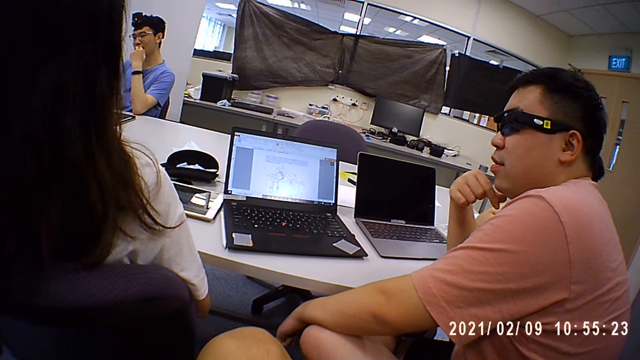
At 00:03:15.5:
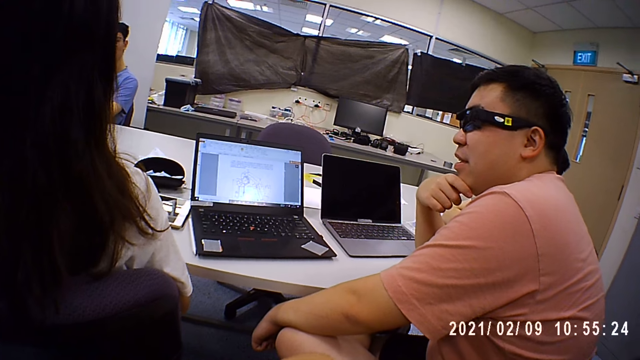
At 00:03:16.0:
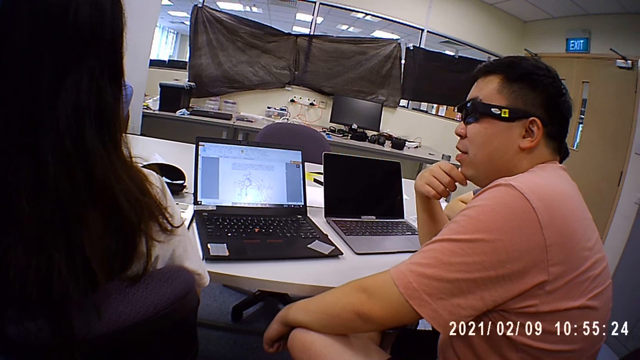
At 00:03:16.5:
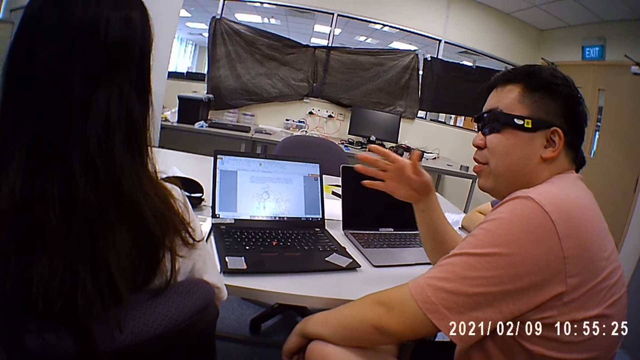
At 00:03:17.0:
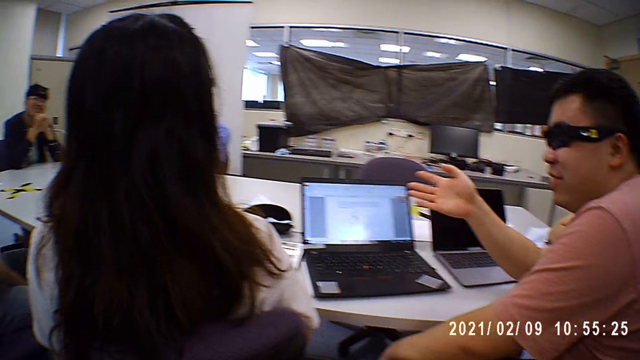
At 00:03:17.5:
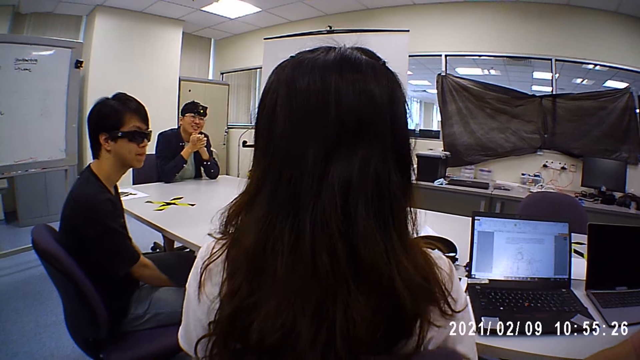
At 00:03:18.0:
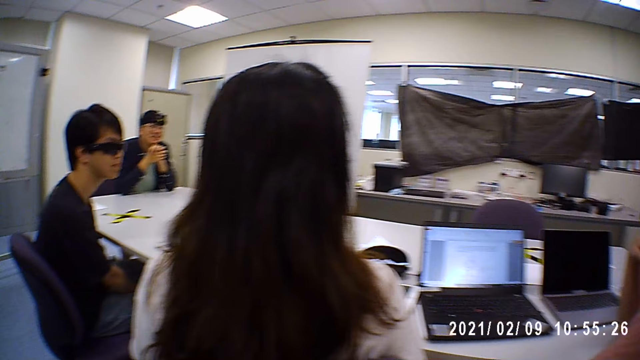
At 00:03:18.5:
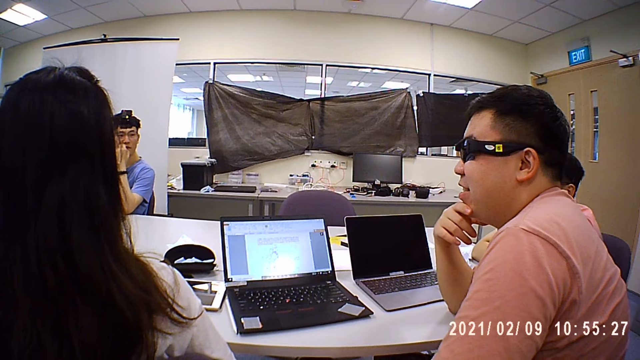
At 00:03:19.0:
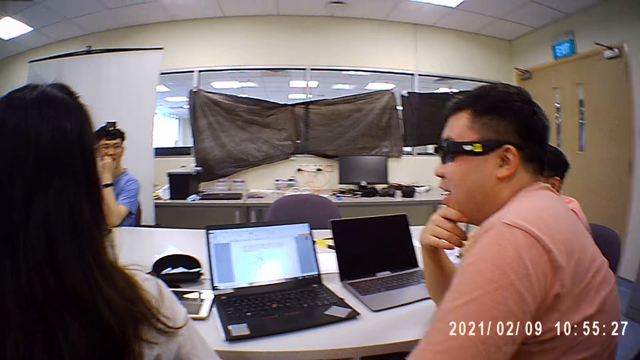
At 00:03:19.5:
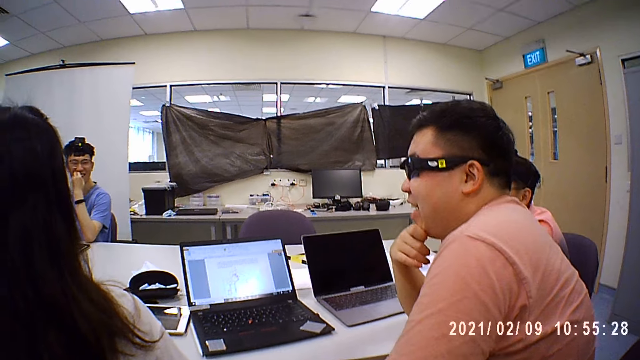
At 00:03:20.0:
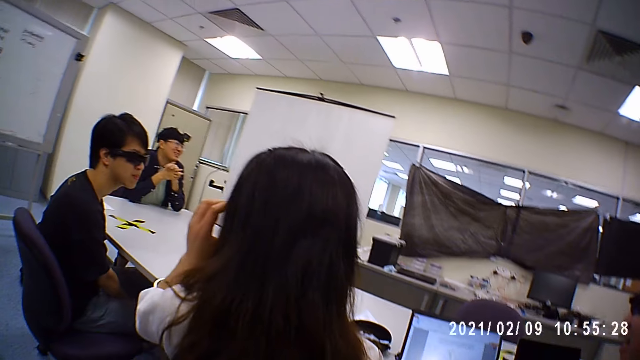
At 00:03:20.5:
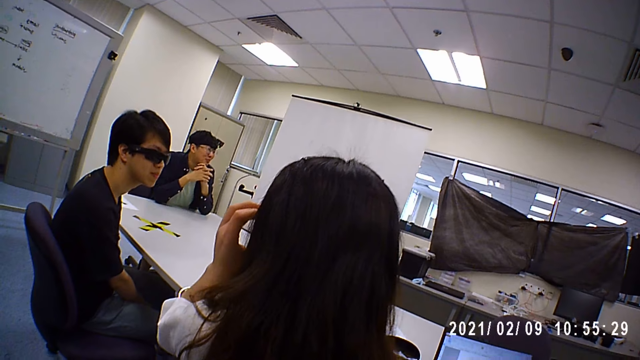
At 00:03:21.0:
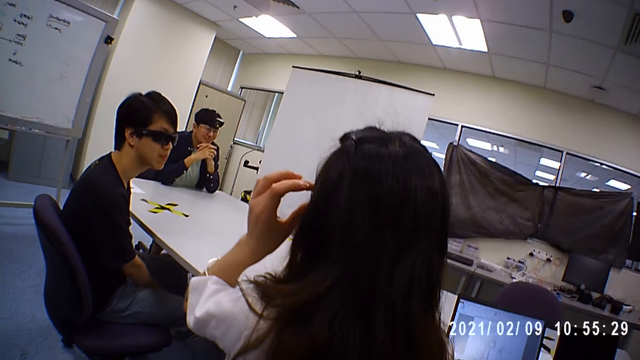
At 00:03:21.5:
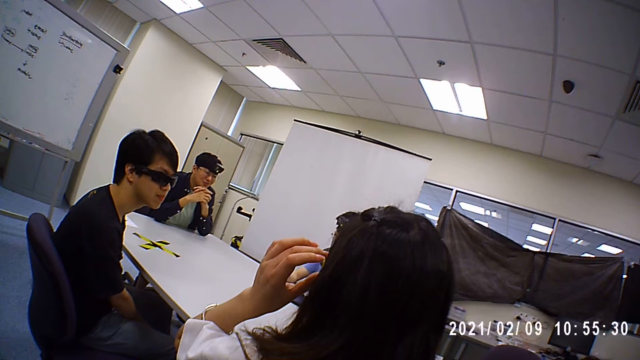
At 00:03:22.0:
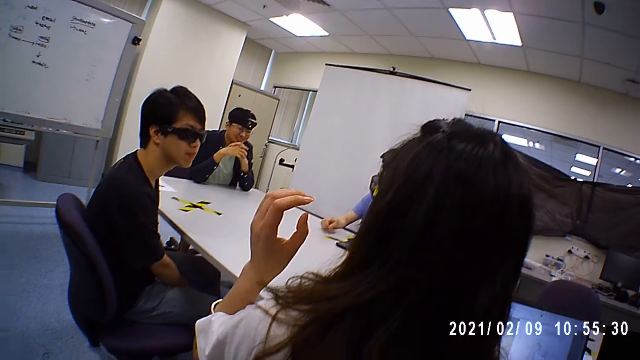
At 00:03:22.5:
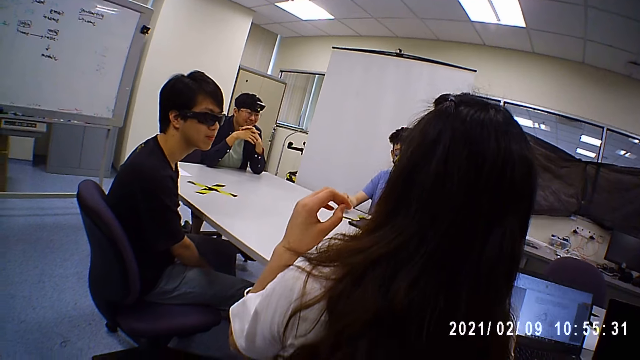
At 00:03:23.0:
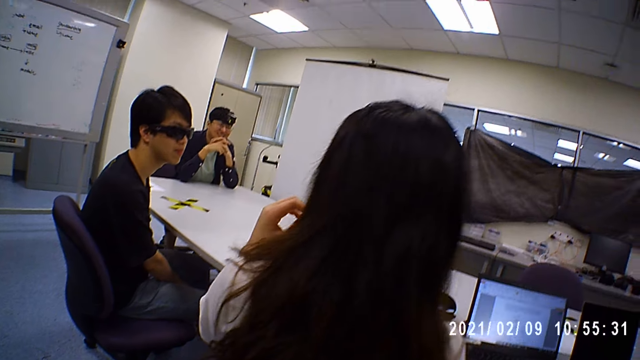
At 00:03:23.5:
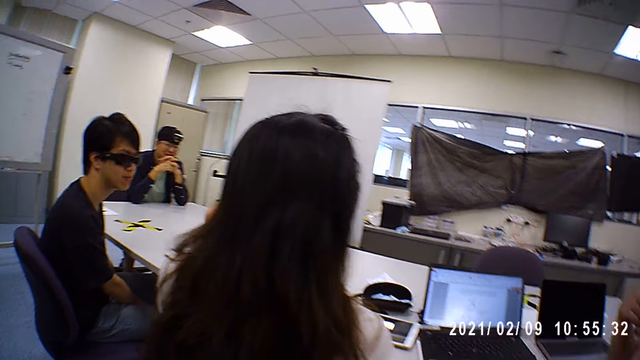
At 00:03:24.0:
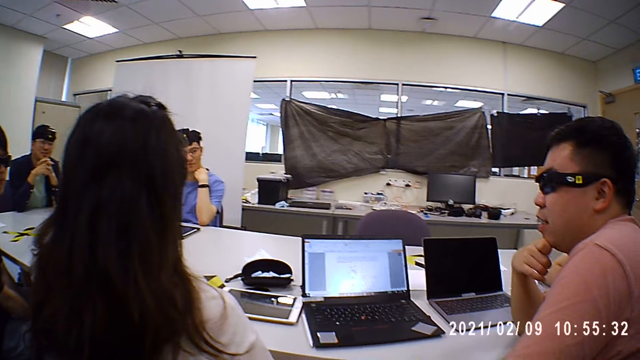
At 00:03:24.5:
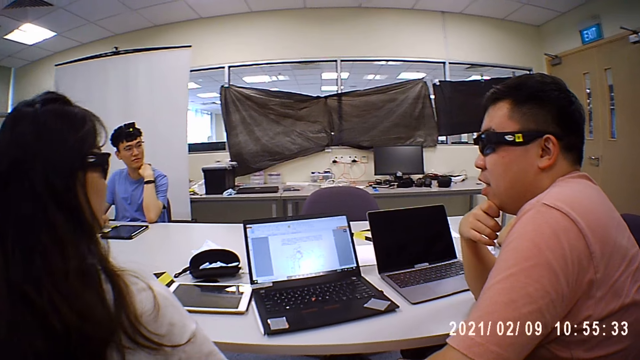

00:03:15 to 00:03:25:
A man signs and touches his face. Another man interacts with the camera wearer and the group of people. A woman touches her glasses with her left hand.

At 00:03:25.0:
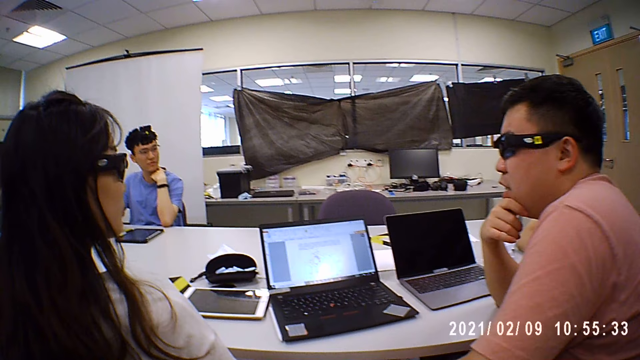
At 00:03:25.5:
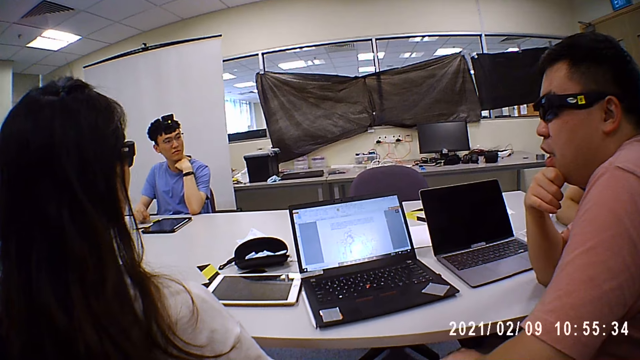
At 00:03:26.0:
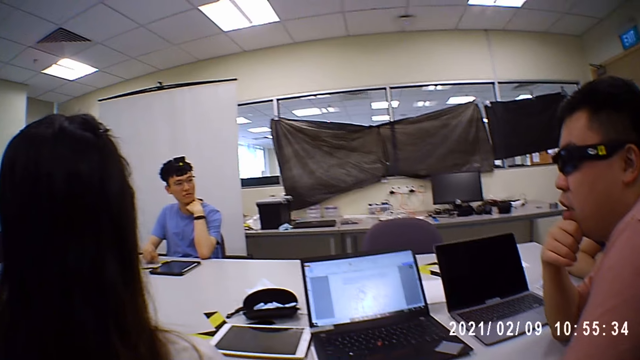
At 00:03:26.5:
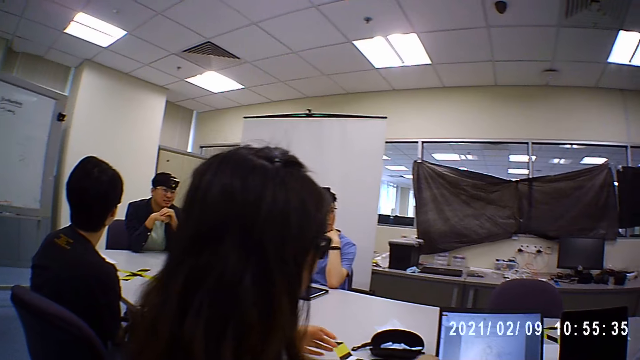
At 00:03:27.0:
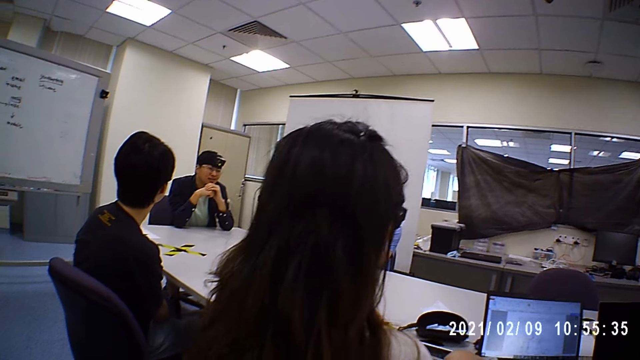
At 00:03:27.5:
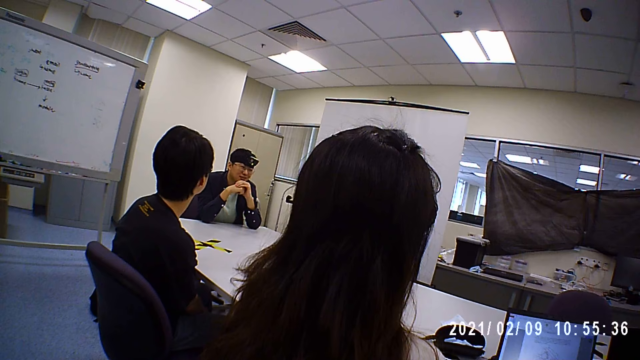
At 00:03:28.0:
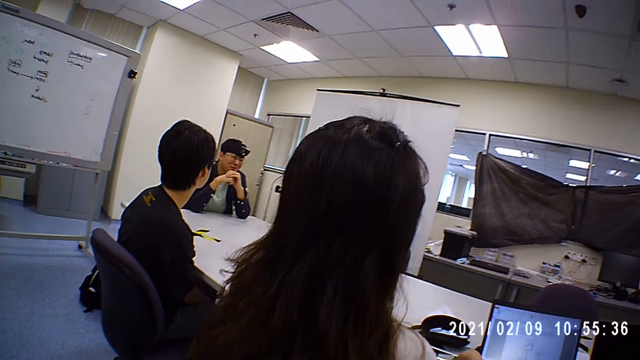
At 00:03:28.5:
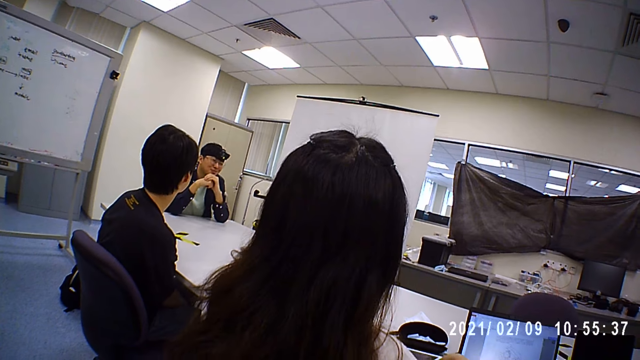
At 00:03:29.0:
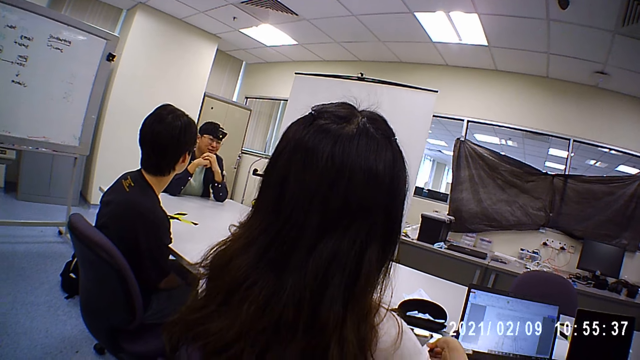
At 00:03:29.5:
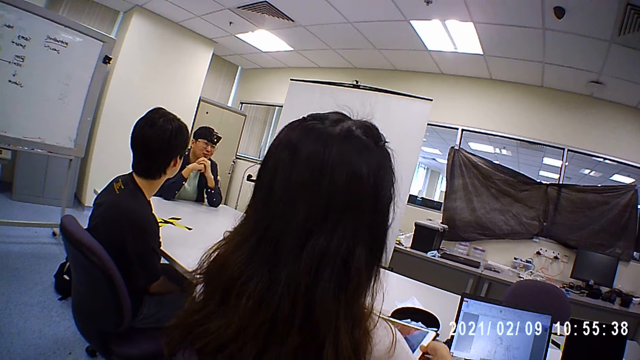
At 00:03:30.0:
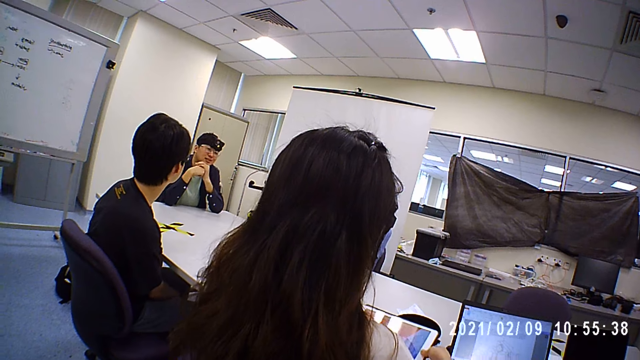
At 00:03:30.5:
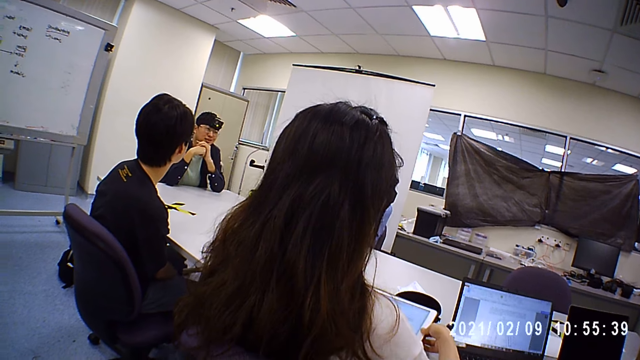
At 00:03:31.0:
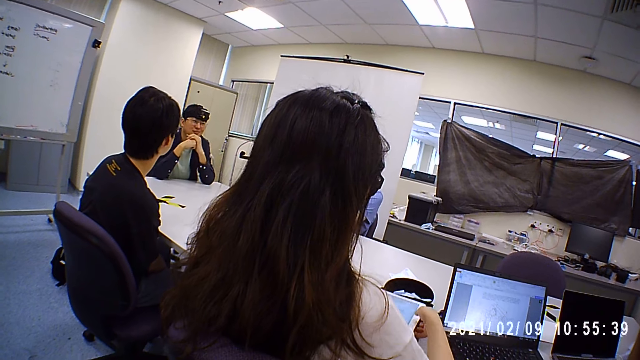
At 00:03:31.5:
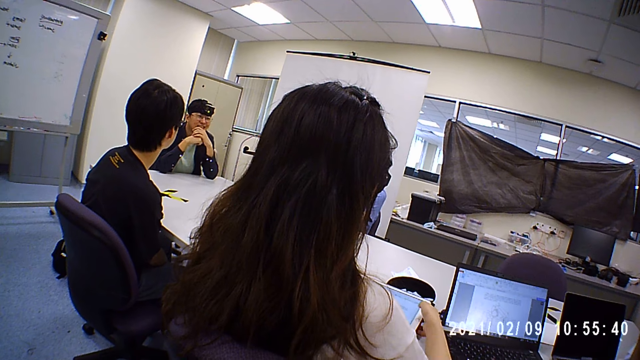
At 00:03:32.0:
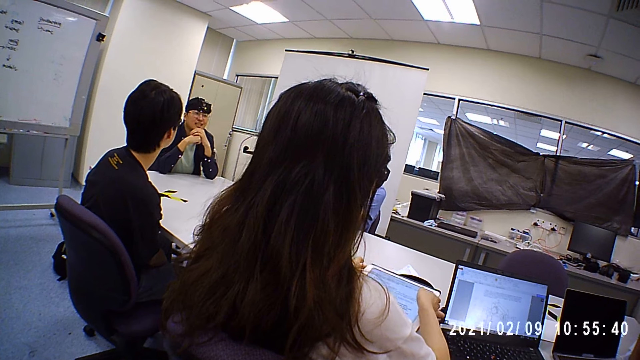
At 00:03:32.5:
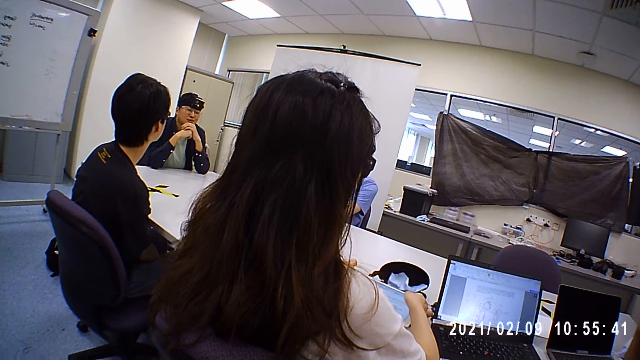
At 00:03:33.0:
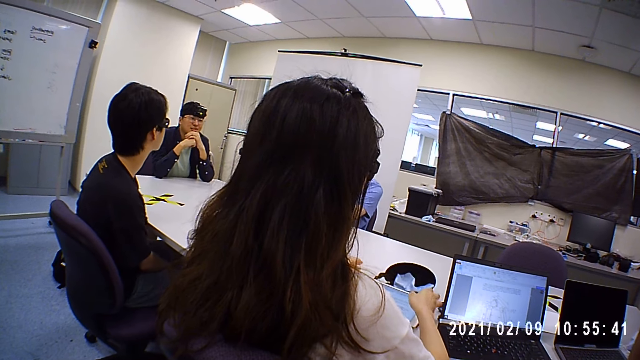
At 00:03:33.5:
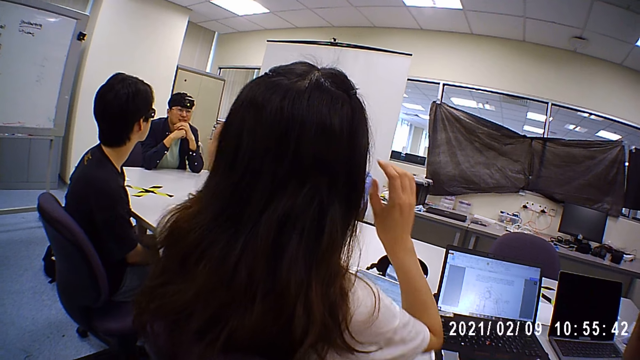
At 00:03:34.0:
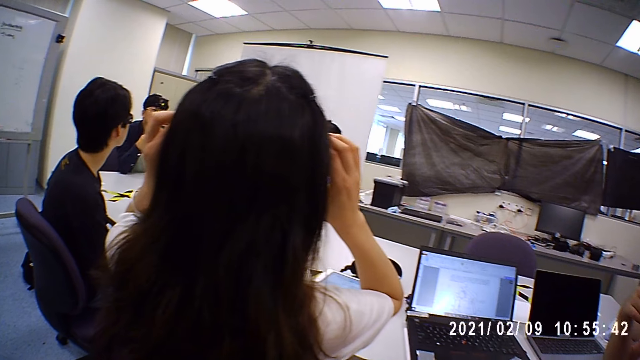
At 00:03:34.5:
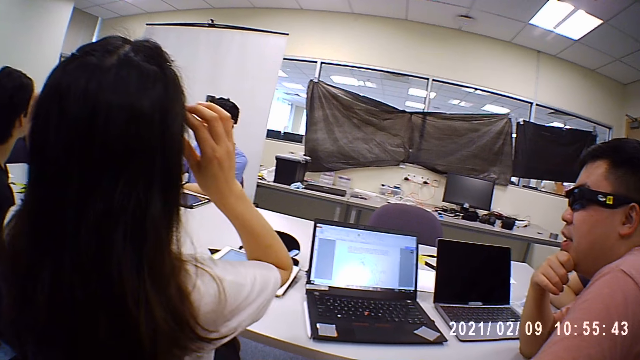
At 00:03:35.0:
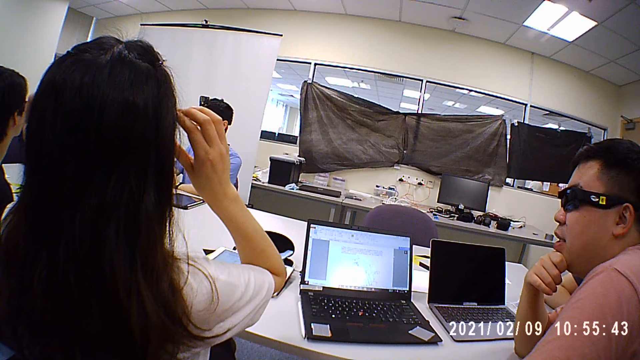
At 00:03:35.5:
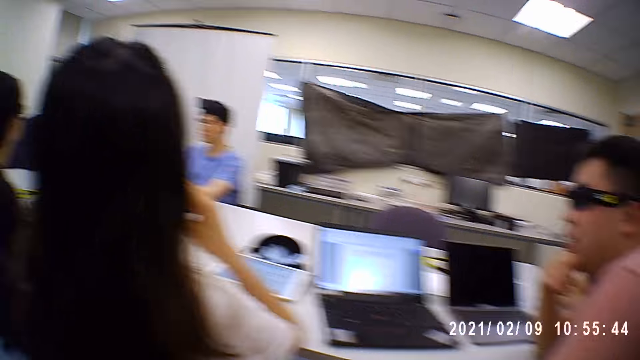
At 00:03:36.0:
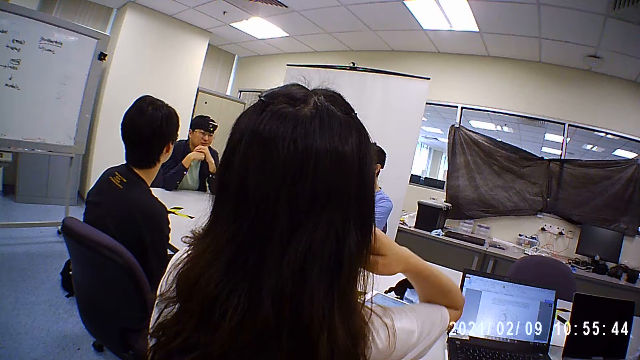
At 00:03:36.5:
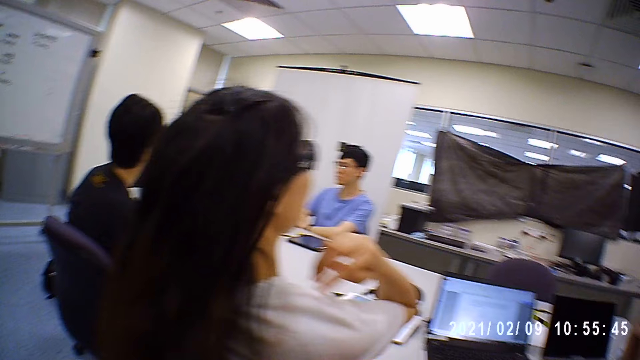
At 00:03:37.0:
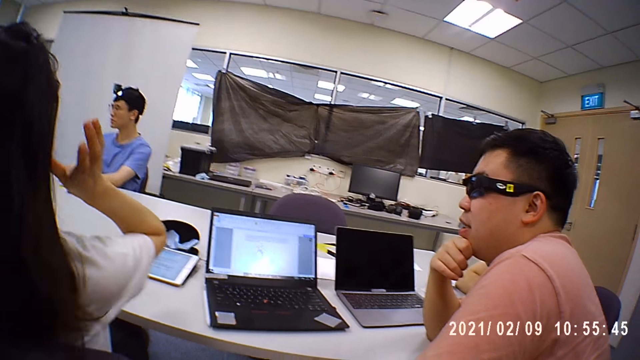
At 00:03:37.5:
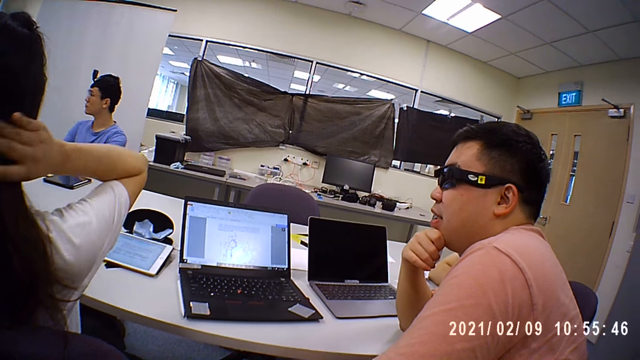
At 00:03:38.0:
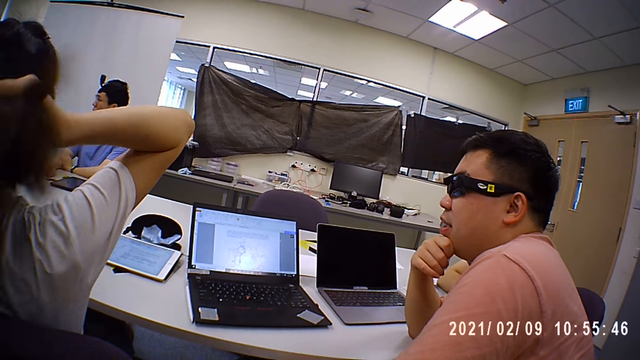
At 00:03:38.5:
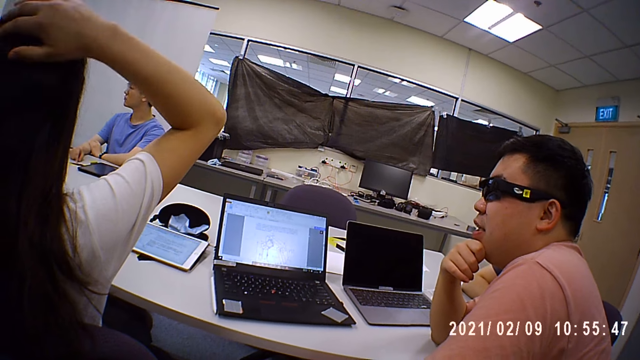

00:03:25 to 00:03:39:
A woman picks up a tablet from the table with her hands. She operates the tablet with her hands. She holds the tablet. She drops the tablet on the table with her hands. She adjusts her glasses with her hands. She adjusts her hair with her hands. She touches her hair.
